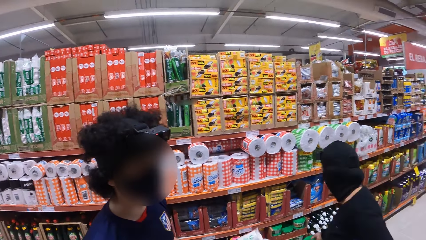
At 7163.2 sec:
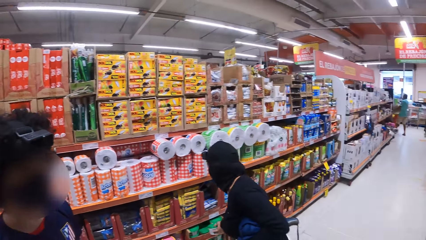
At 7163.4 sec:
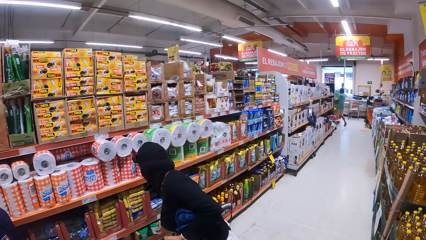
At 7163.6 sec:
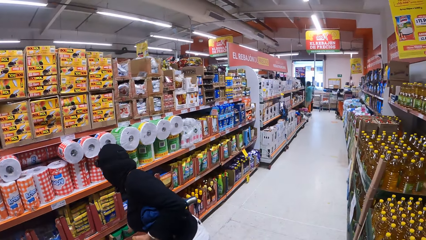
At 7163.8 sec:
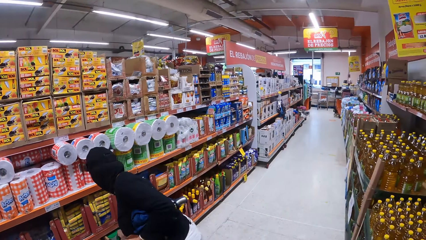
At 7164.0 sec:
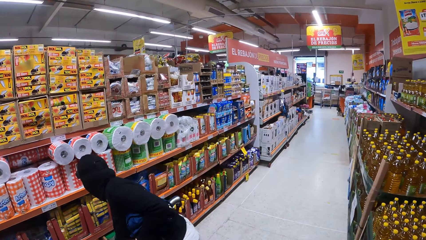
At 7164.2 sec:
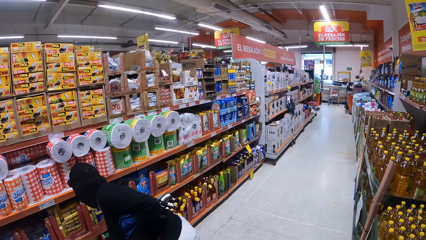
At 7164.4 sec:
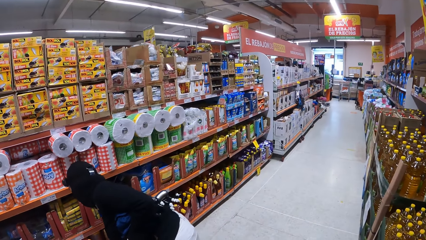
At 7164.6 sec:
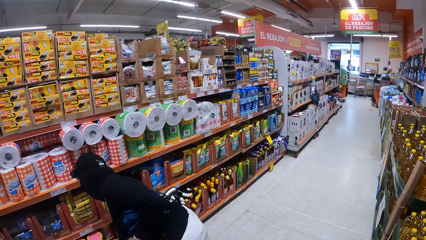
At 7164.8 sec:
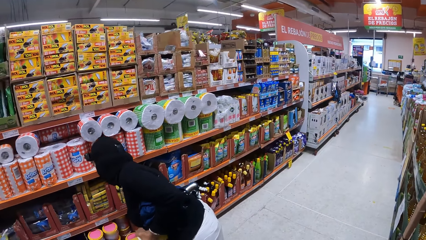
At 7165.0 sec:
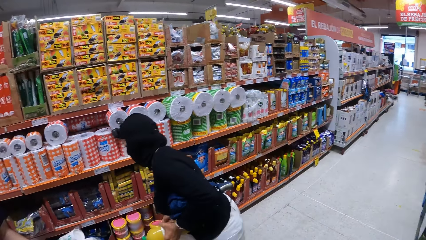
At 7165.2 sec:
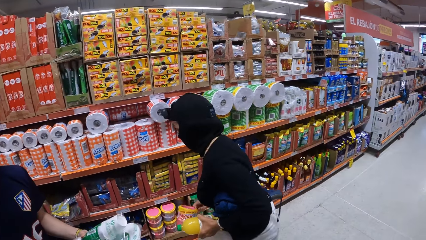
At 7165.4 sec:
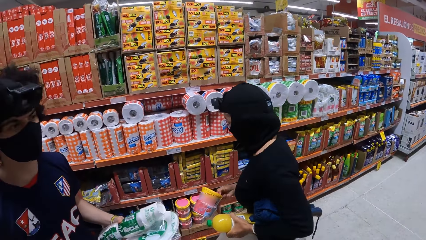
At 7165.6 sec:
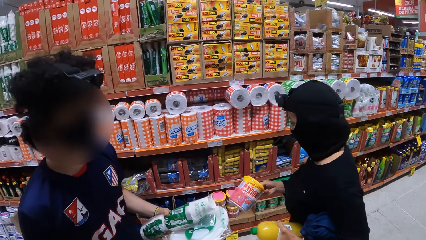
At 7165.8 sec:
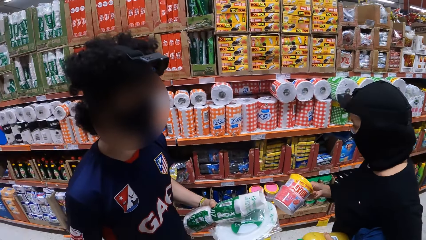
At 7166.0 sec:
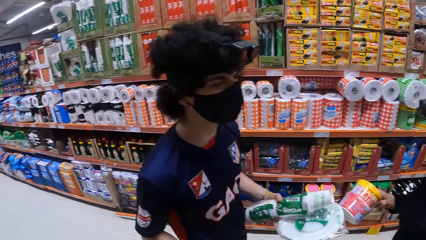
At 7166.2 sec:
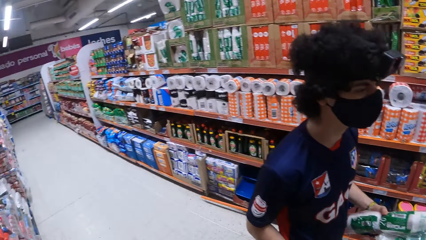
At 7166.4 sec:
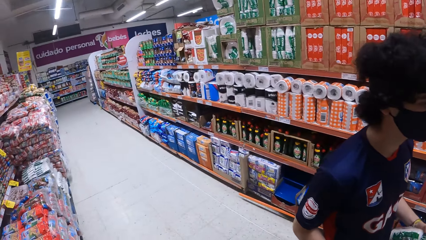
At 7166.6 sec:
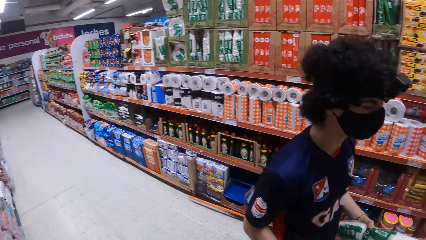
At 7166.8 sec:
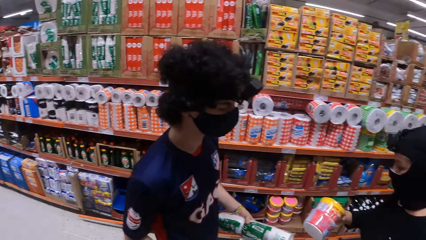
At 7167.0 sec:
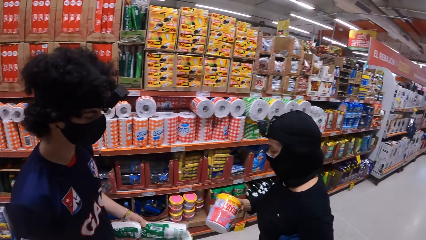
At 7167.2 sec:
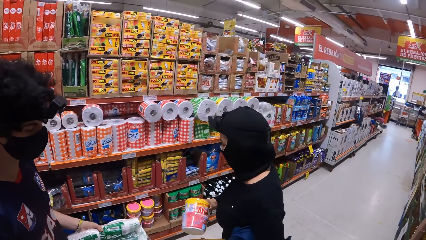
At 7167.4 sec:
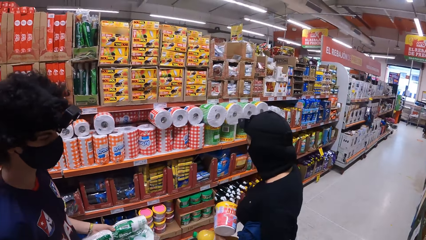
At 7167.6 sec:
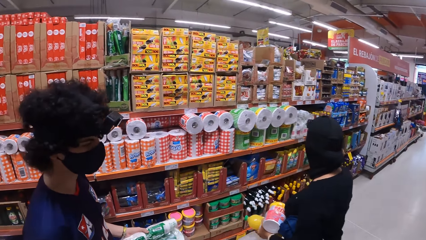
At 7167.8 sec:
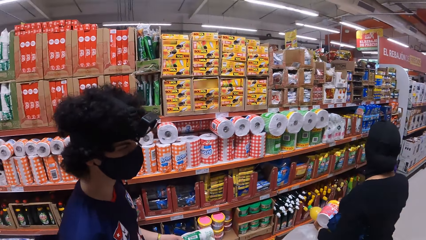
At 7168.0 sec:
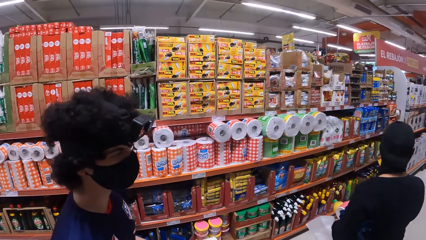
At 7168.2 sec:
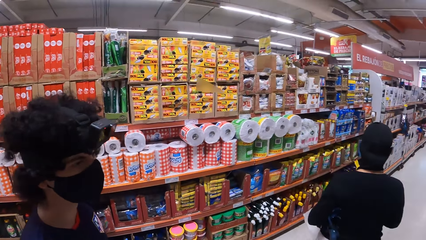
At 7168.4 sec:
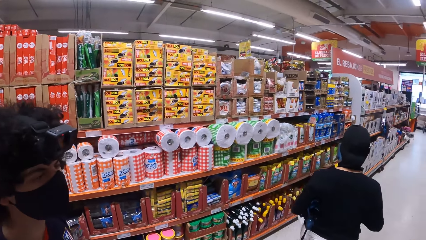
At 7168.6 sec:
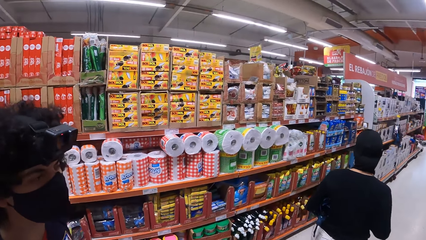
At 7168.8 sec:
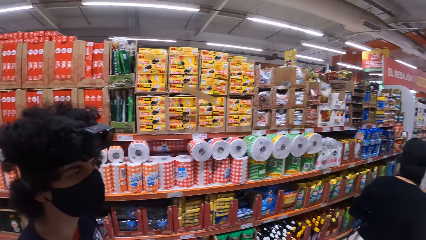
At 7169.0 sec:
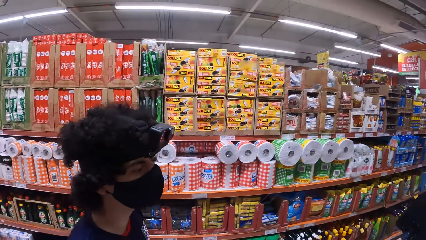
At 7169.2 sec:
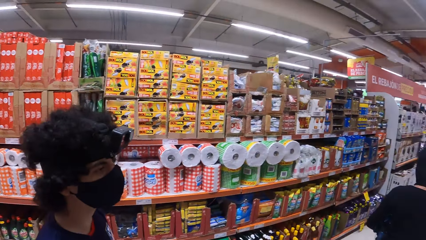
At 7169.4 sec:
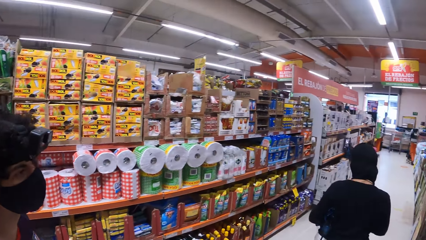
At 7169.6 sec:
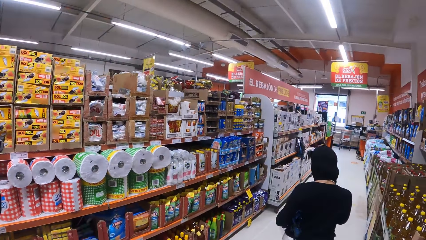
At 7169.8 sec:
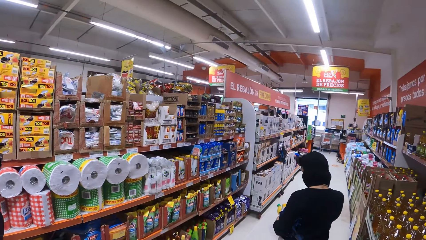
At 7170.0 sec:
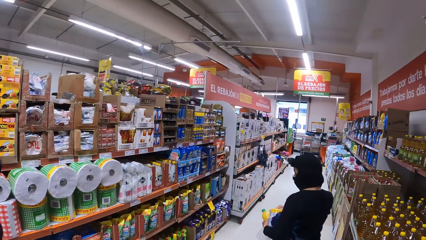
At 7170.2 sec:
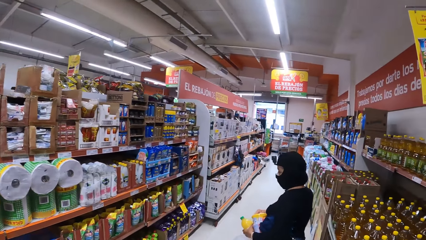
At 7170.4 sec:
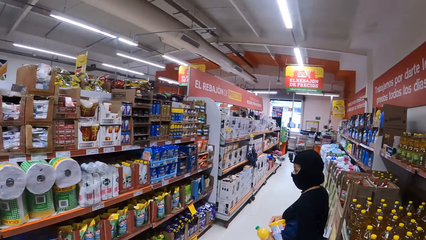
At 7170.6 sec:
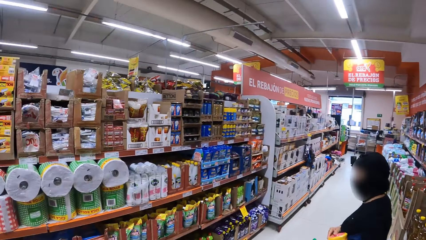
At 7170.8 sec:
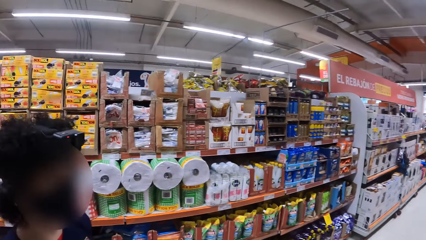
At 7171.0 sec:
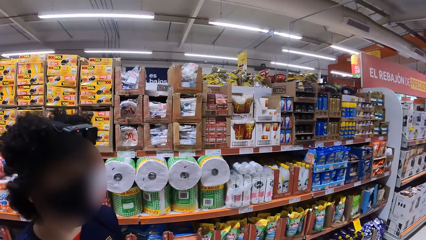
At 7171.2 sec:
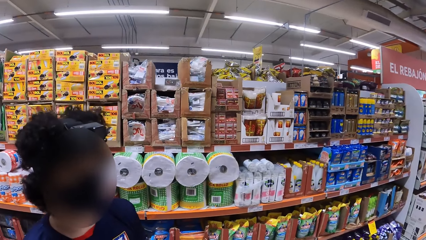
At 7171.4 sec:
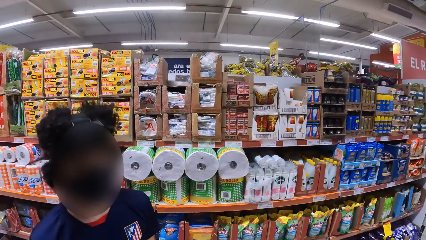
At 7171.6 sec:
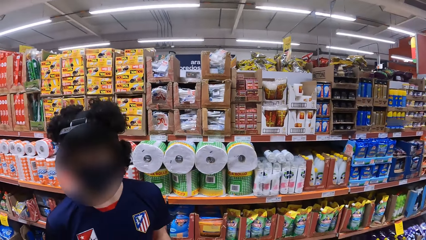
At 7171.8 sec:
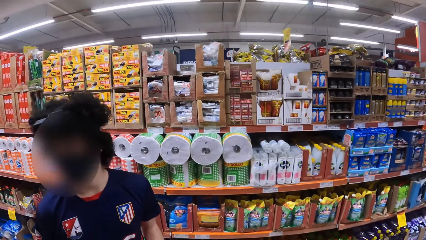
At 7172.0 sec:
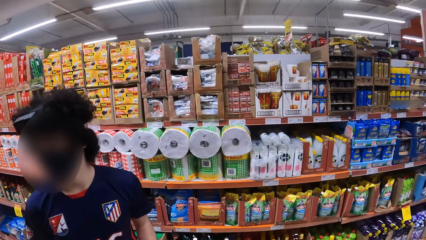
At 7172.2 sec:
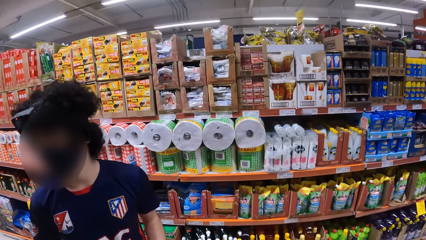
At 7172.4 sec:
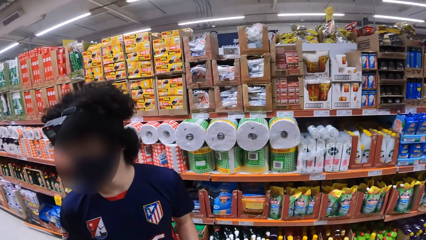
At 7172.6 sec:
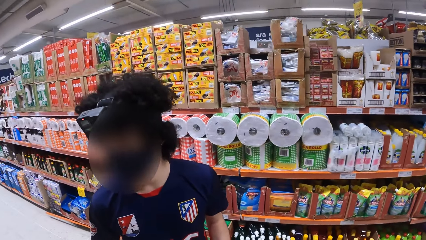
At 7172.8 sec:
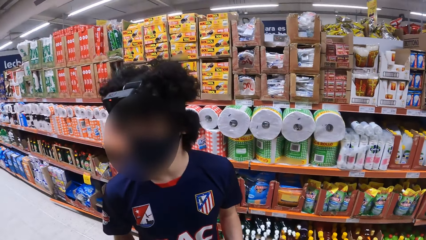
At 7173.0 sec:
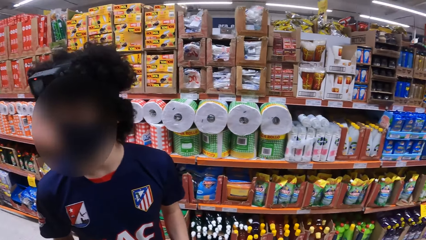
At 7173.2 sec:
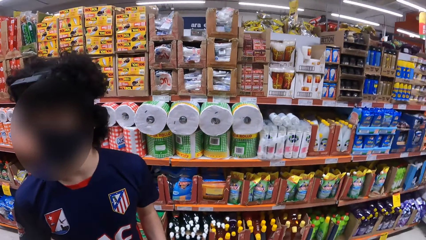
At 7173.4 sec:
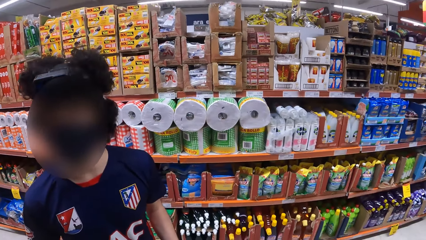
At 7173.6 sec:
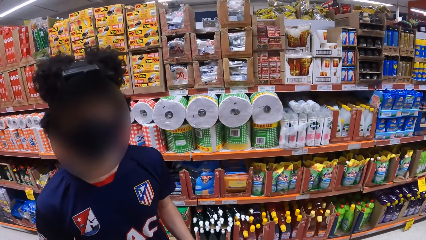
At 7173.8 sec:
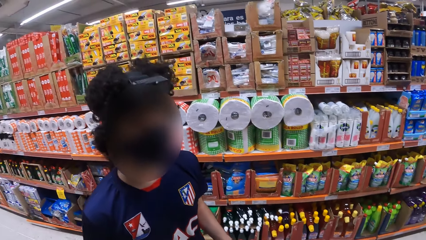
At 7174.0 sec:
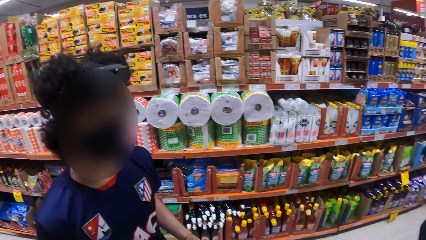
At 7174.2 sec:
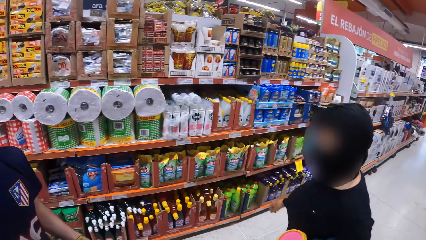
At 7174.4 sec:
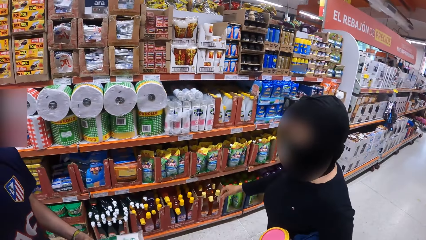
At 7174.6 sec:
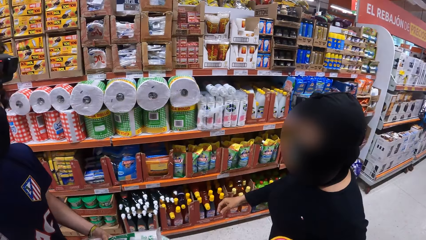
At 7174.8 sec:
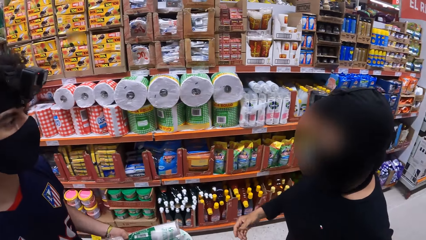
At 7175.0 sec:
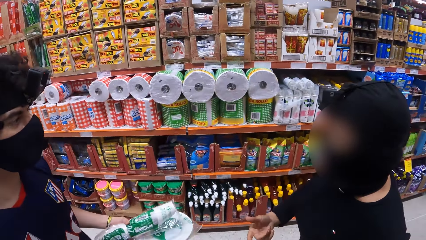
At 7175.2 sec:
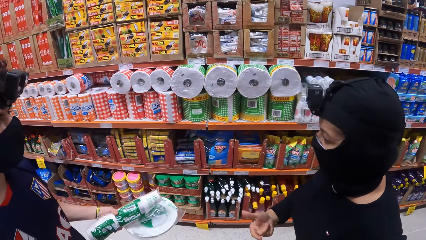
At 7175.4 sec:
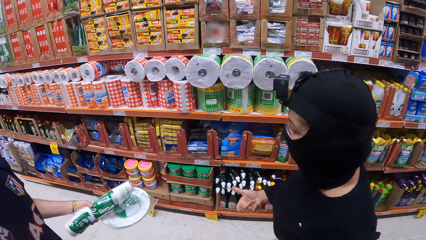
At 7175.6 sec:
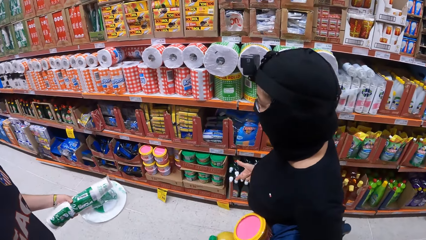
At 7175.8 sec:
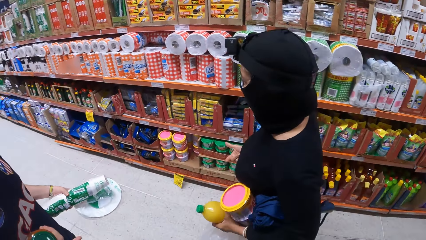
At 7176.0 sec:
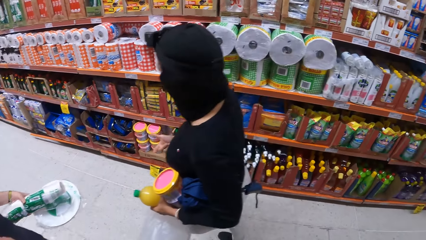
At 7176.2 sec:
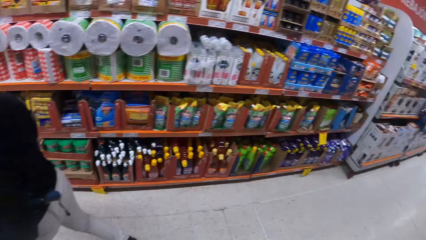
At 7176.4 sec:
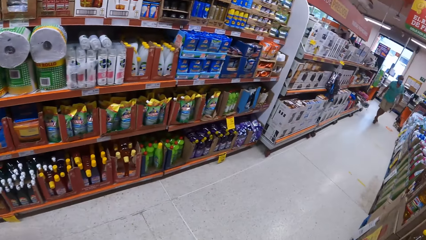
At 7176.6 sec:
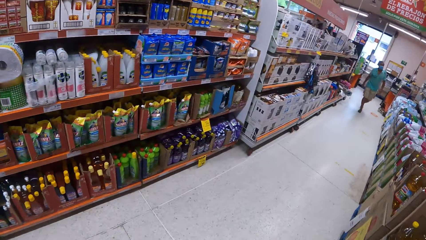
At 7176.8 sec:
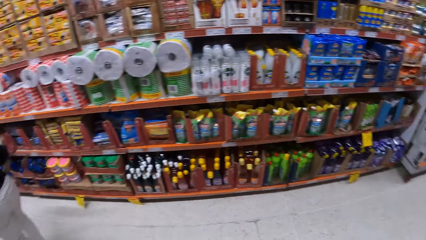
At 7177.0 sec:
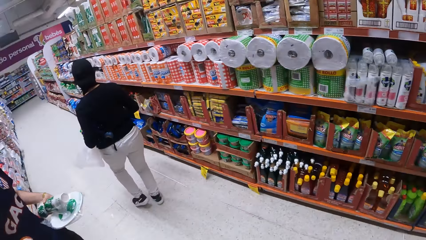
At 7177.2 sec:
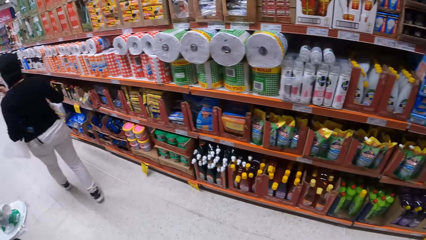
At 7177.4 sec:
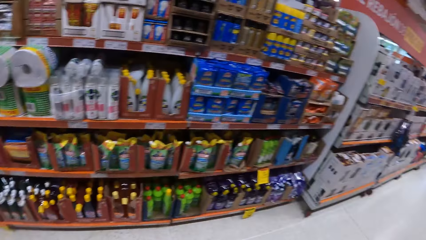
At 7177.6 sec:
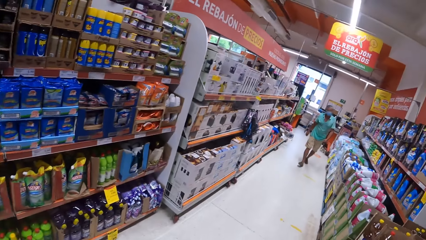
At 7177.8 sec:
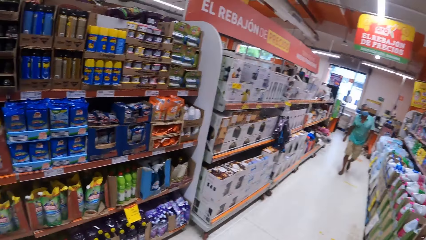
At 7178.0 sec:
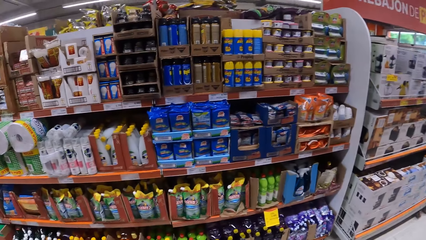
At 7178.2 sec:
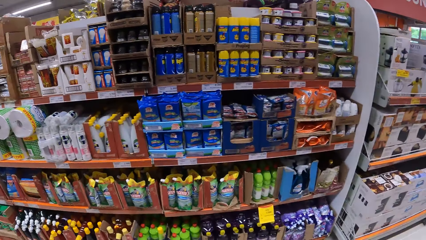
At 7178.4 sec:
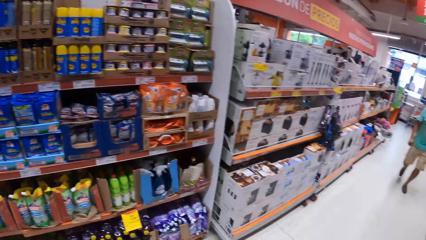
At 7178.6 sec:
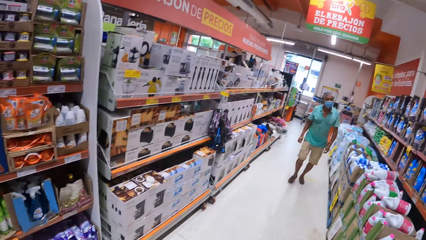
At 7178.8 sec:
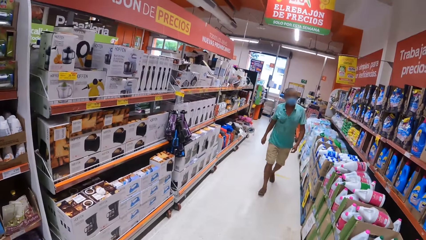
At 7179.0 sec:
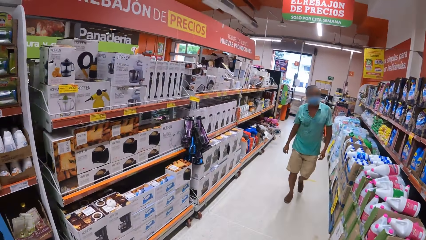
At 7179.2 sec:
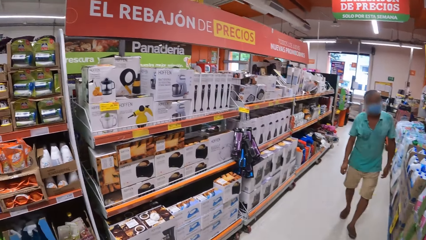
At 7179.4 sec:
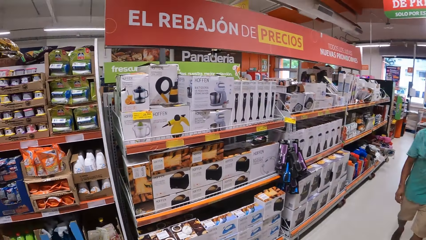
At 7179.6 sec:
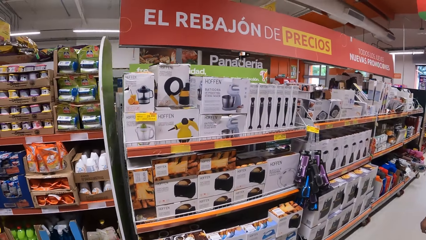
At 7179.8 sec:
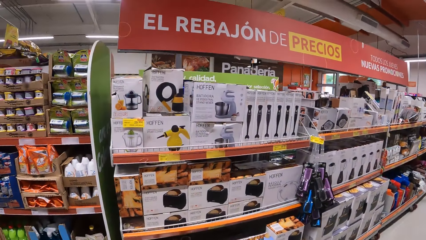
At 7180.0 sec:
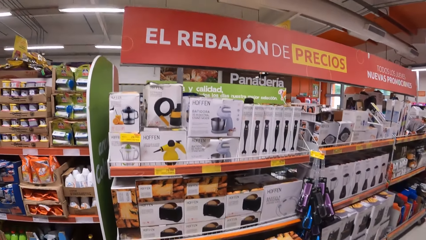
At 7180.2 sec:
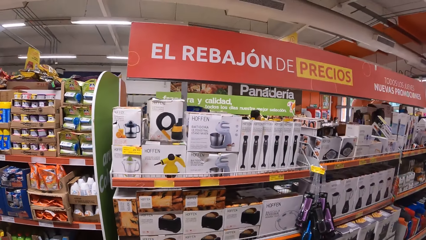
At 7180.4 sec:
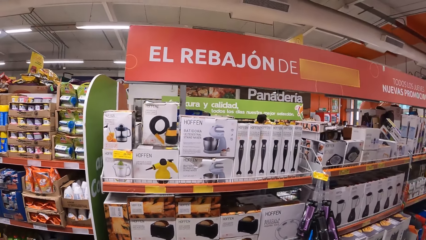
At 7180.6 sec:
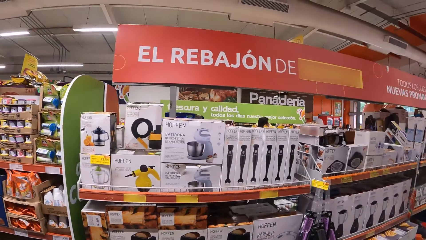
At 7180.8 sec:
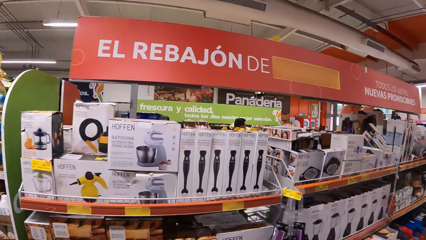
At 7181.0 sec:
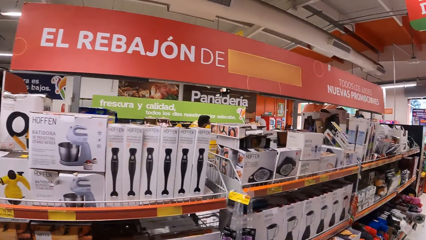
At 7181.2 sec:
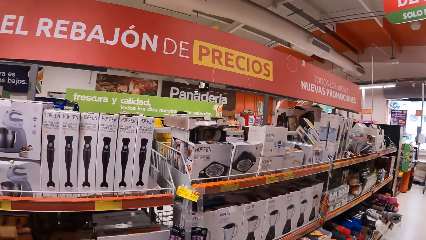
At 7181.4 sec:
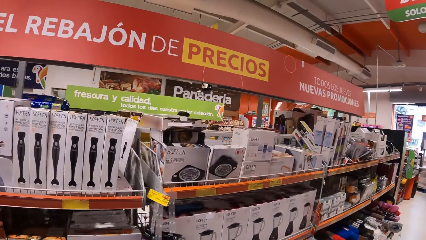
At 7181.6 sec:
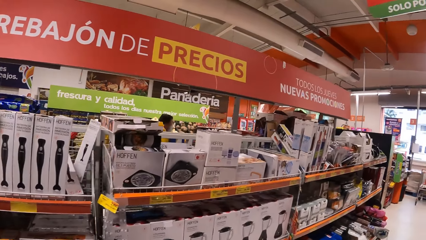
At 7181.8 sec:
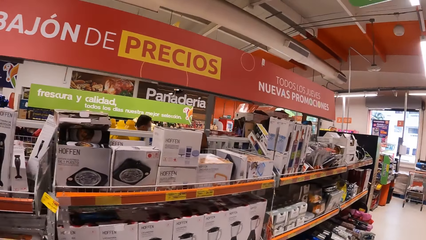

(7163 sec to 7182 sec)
The camera wearer looks around. A woman walks around. The camera wearer walks. They look around.
